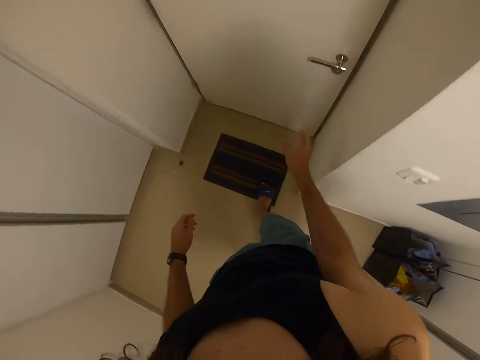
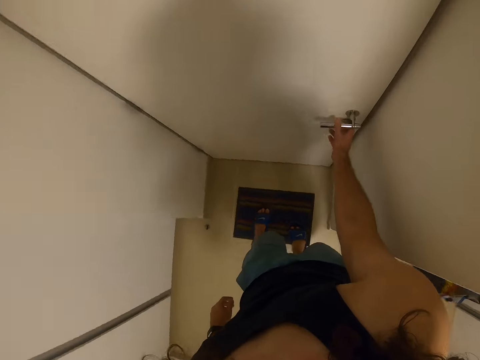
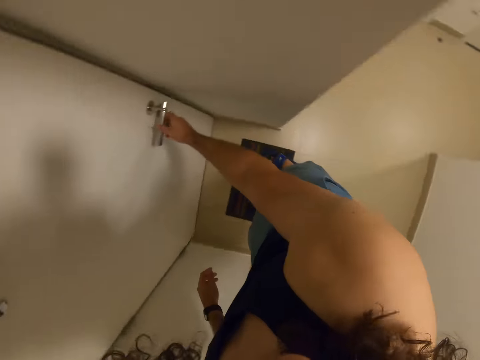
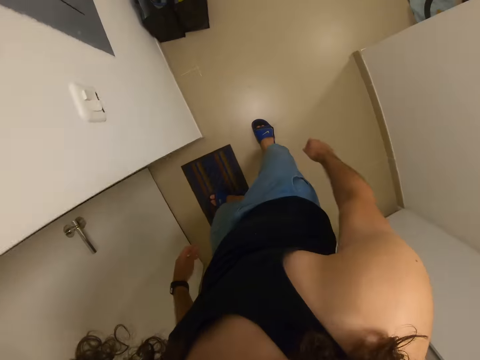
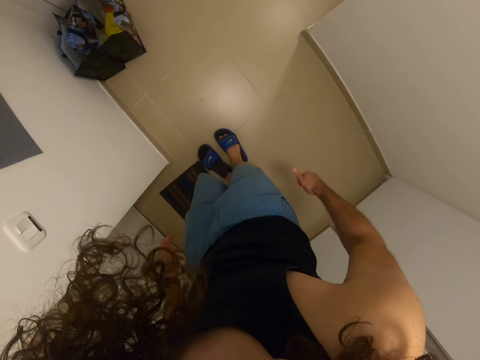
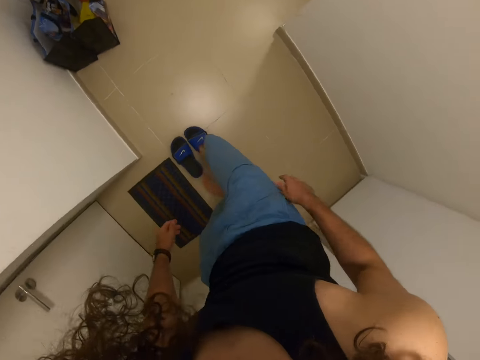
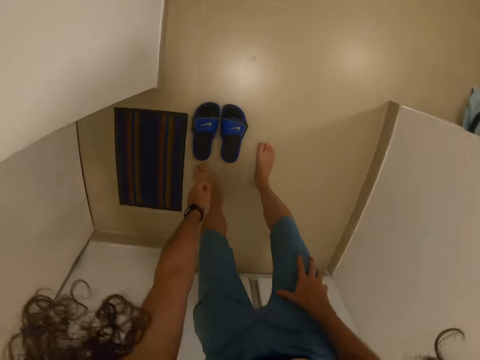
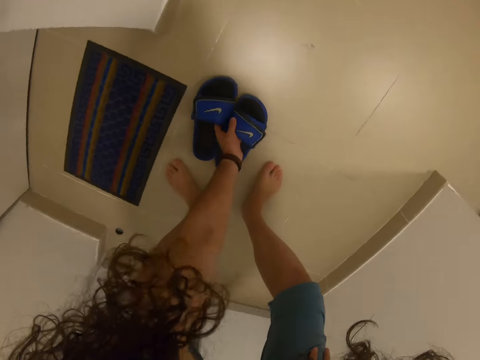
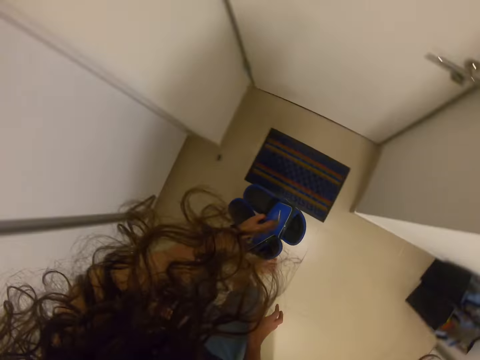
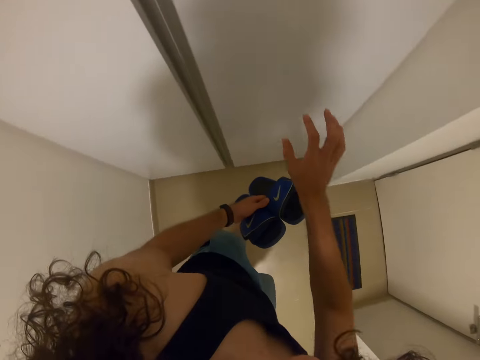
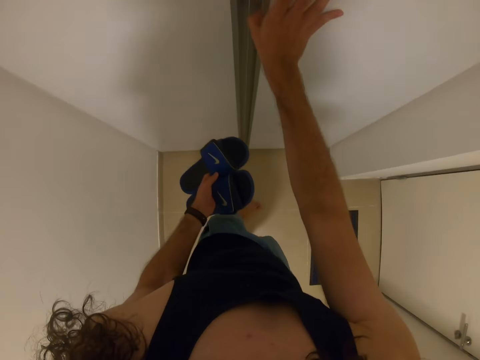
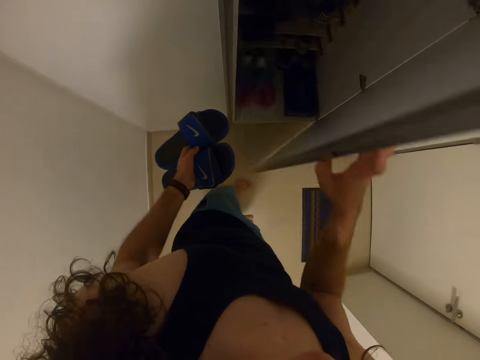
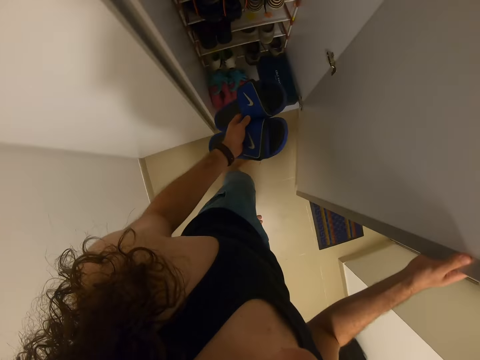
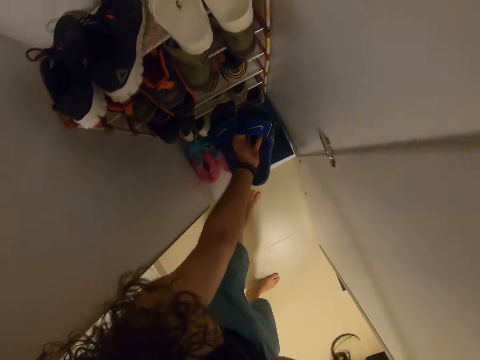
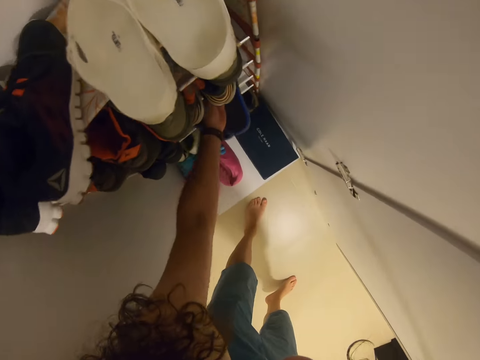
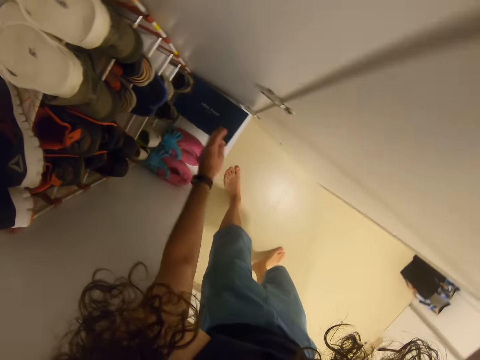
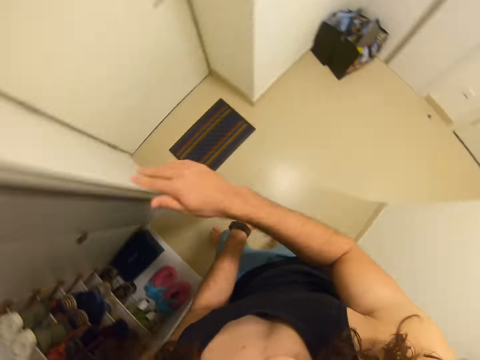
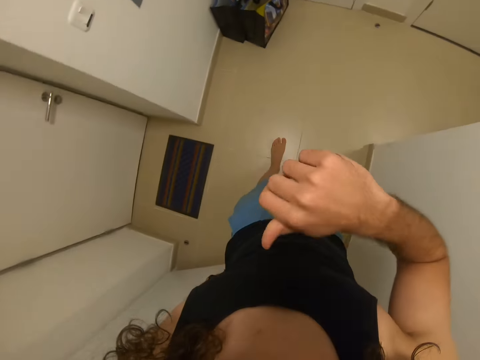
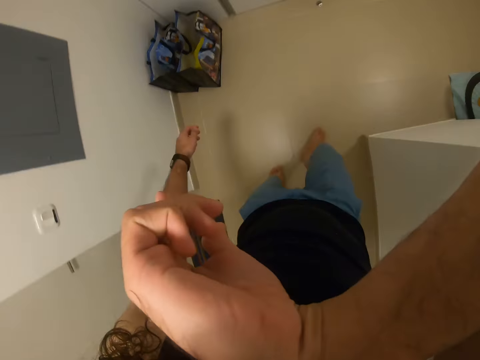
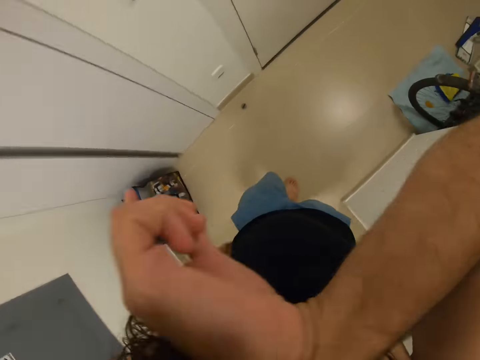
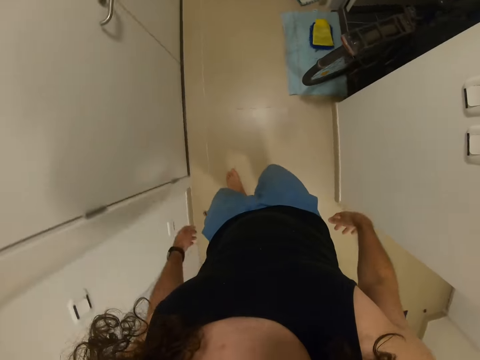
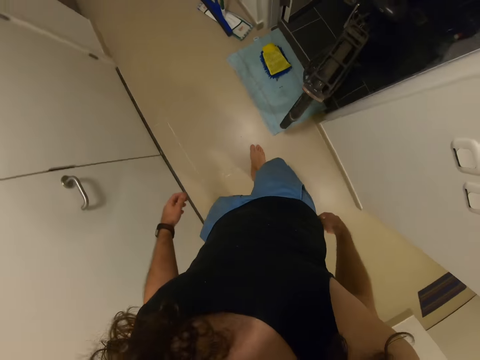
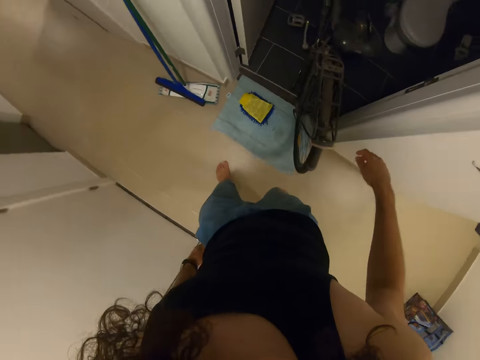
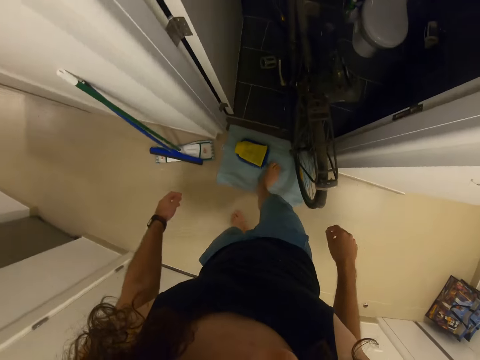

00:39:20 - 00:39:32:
The camera wearer locks the door. He removes the sandals. He takes the sandals. He opens the wardrobe. He puts the sandals in the wardrobe. He closes the wardrobe. He walks in the room. He touches his eyes.

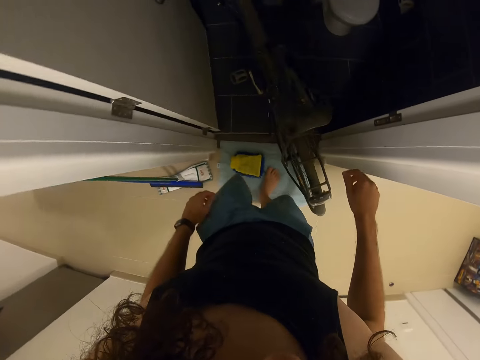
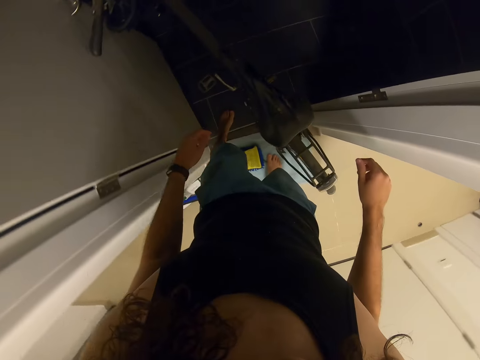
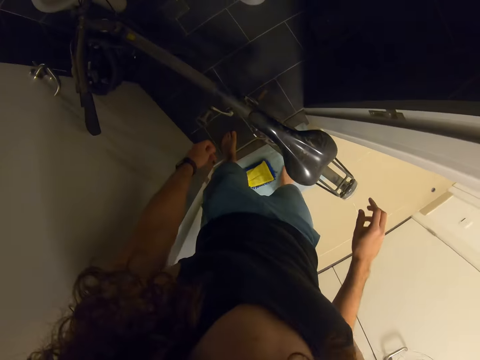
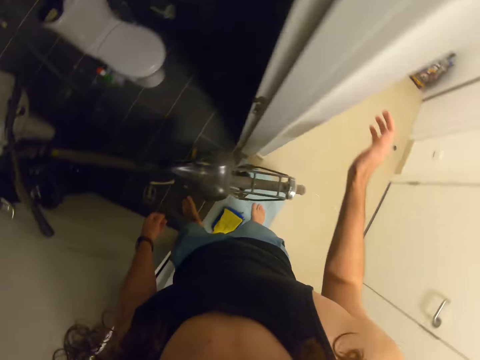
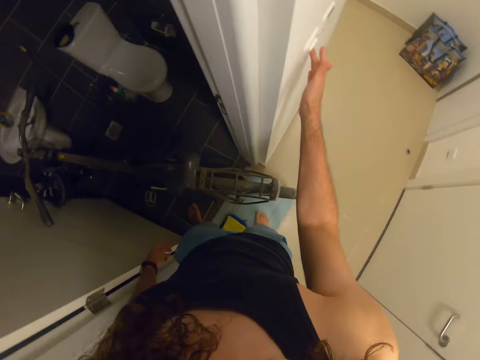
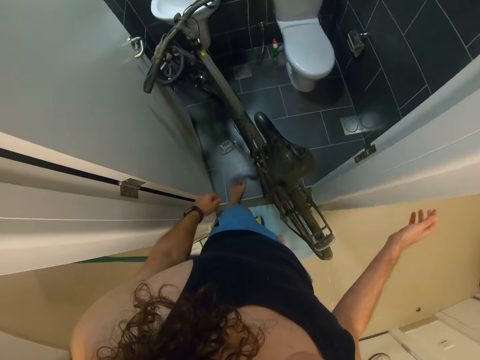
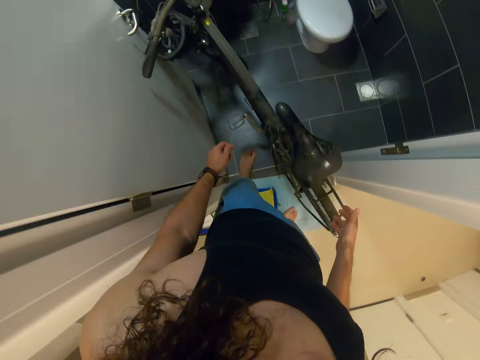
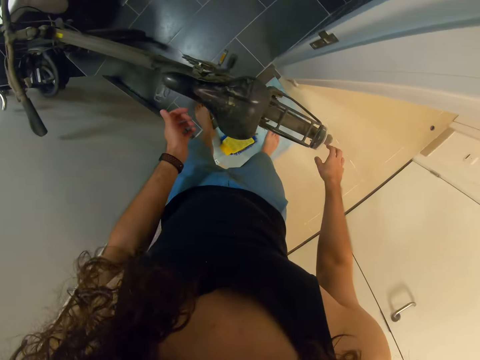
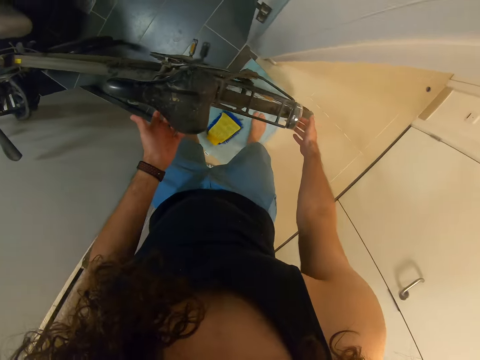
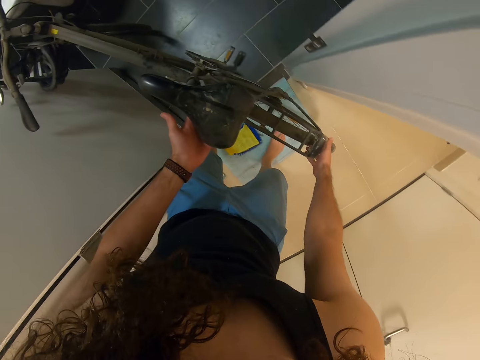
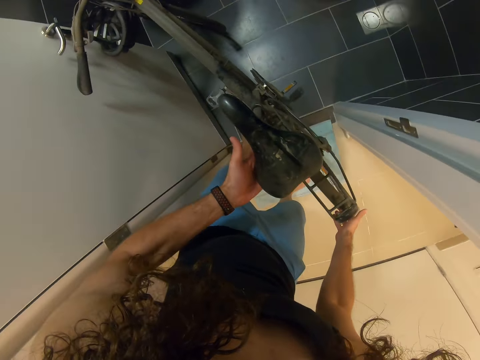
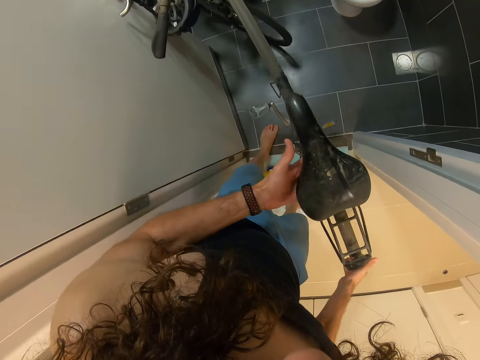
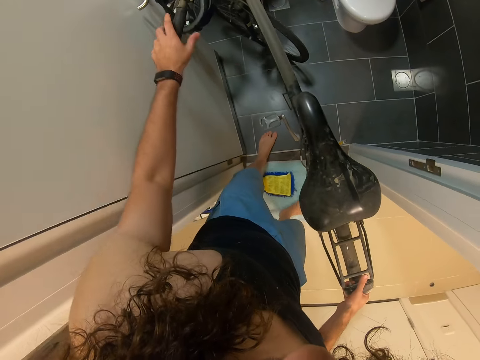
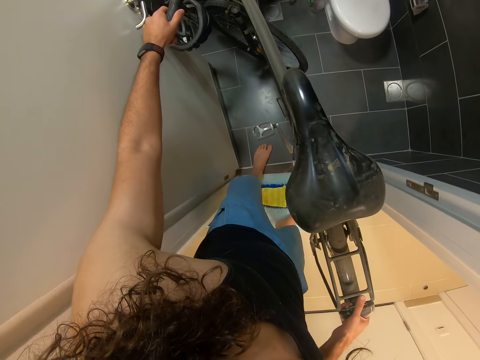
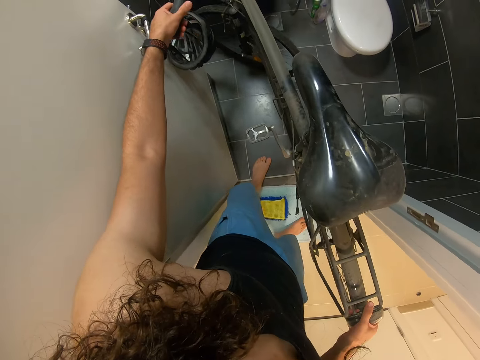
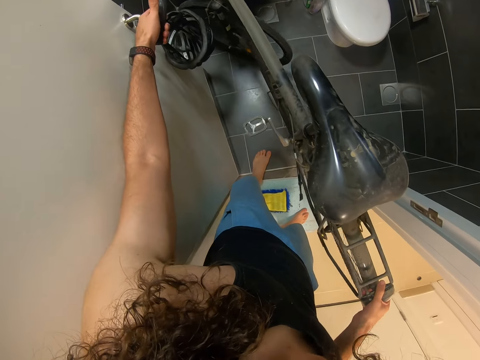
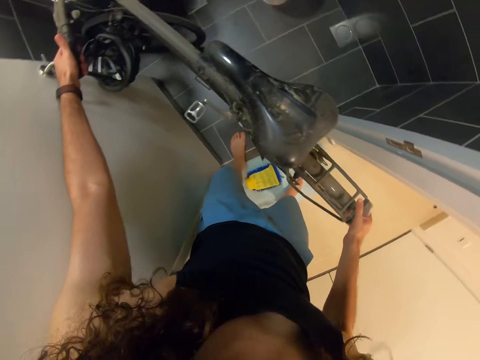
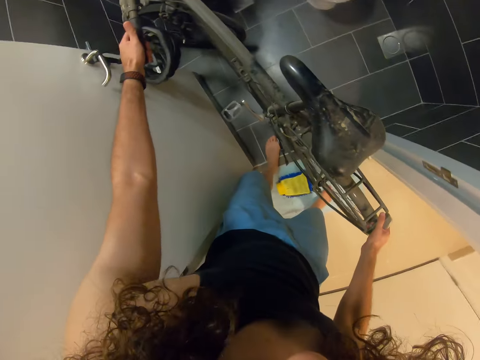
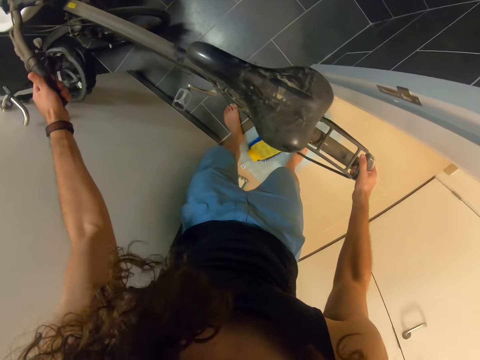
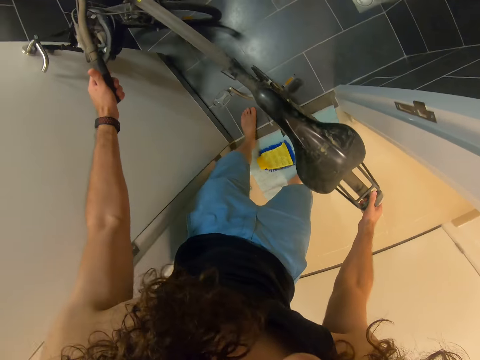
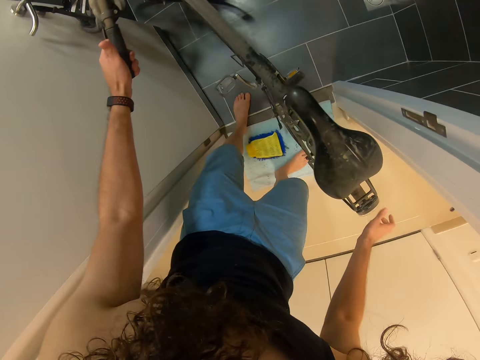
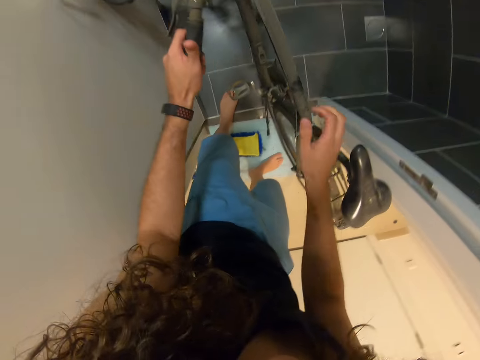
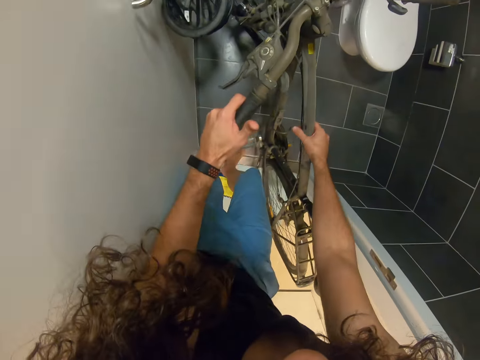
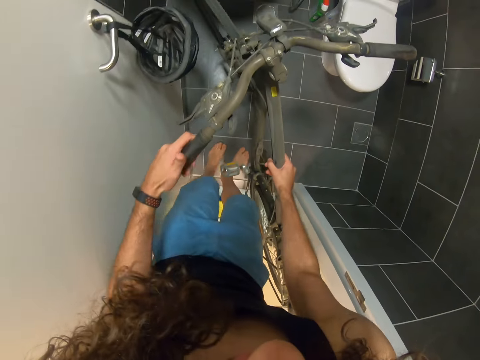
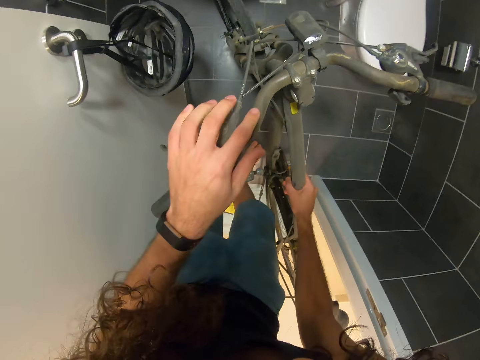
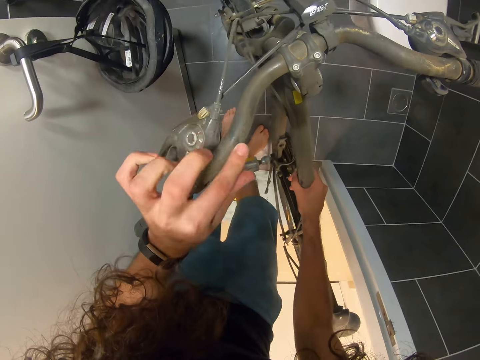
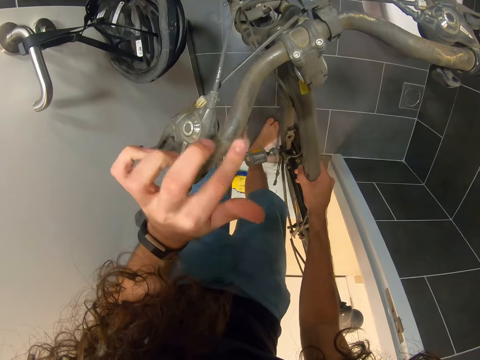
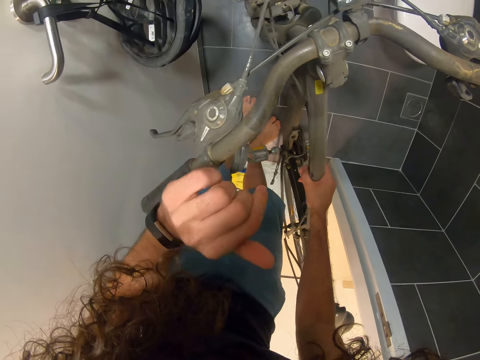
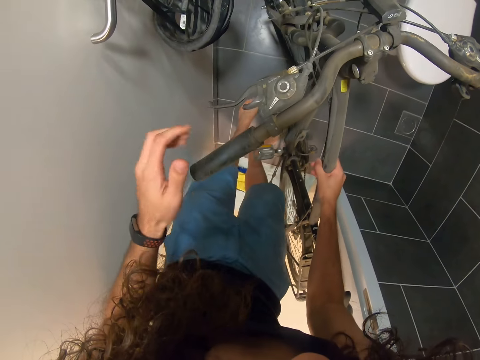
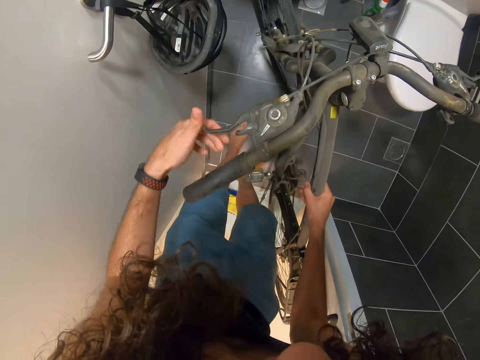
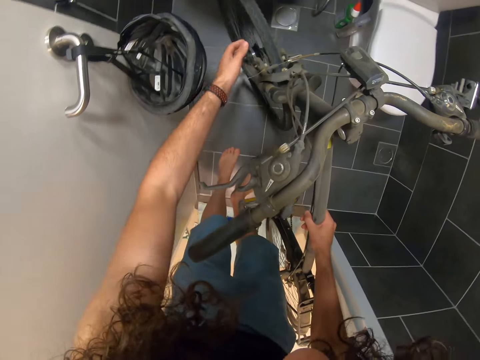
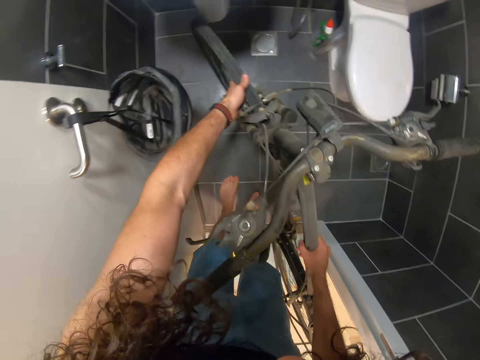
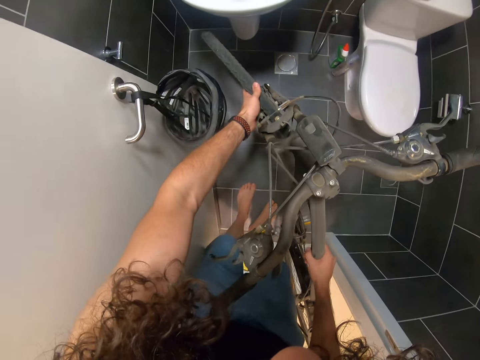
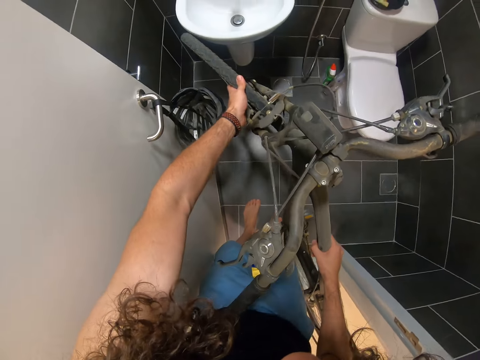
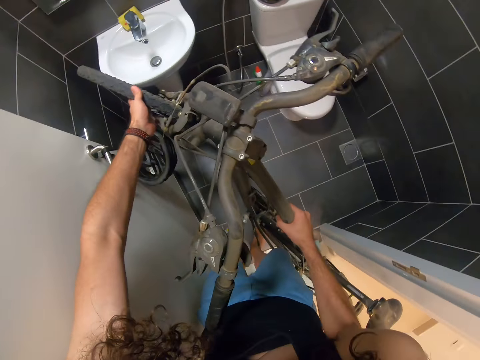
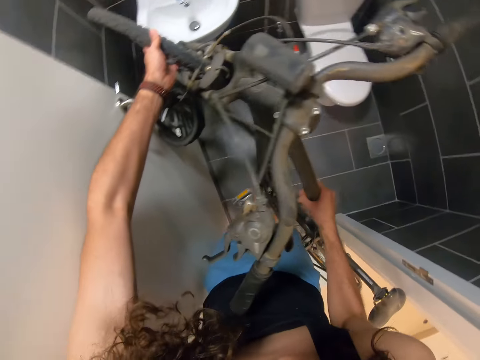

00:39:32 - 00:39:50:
The camera wearer switches on the toilet light. They position the bicycle in the washroom. They touch the bicycle.
